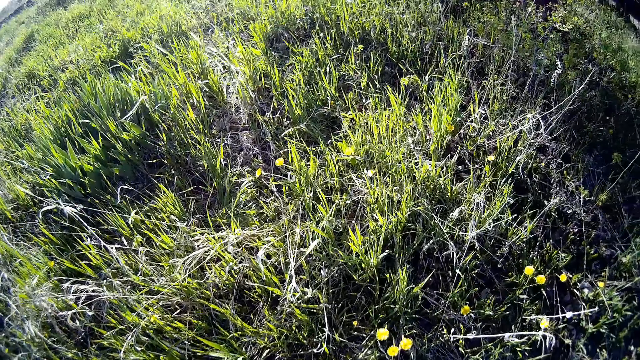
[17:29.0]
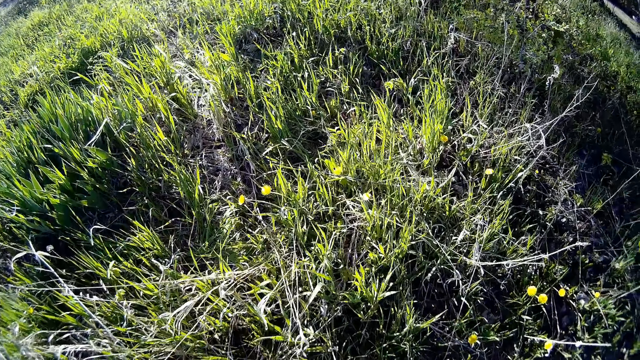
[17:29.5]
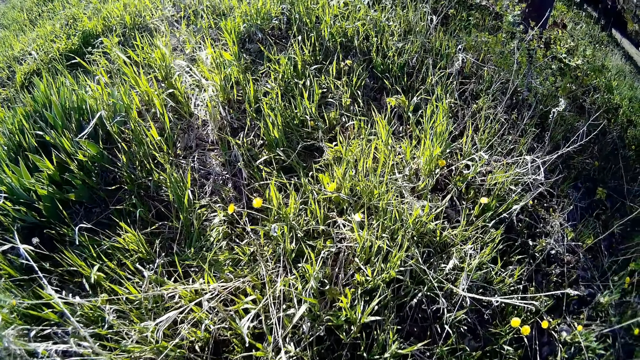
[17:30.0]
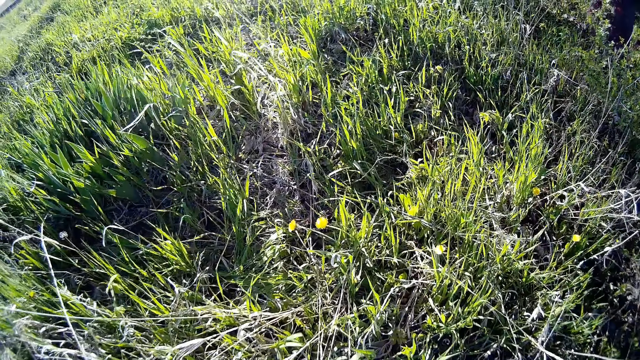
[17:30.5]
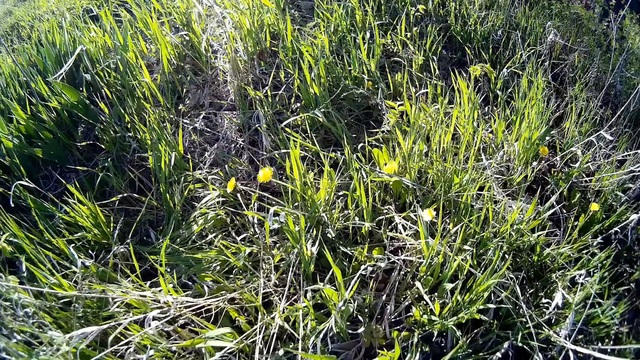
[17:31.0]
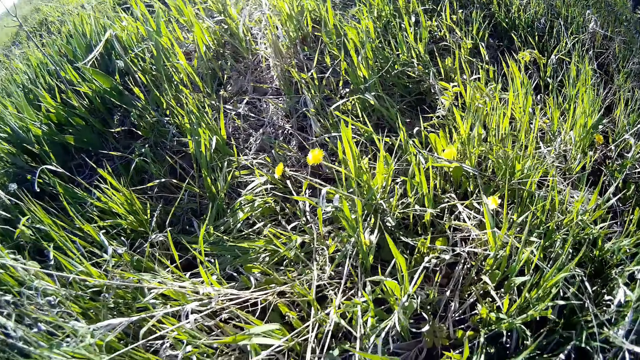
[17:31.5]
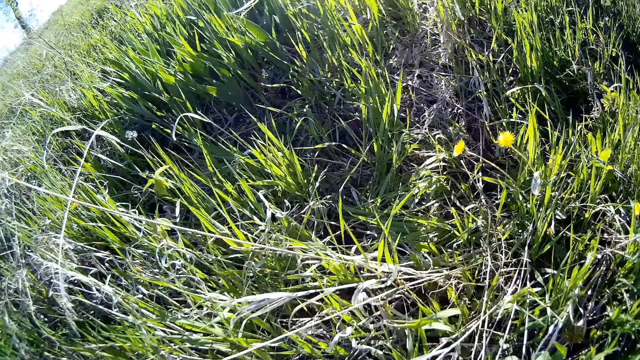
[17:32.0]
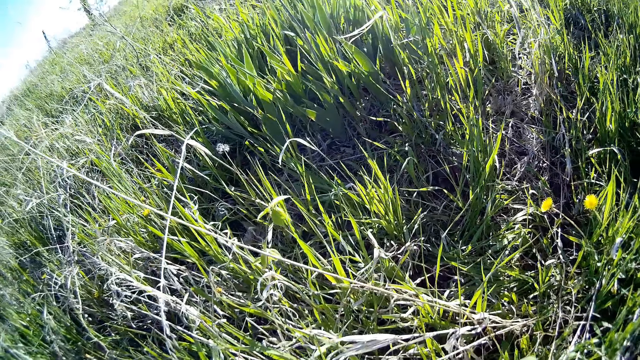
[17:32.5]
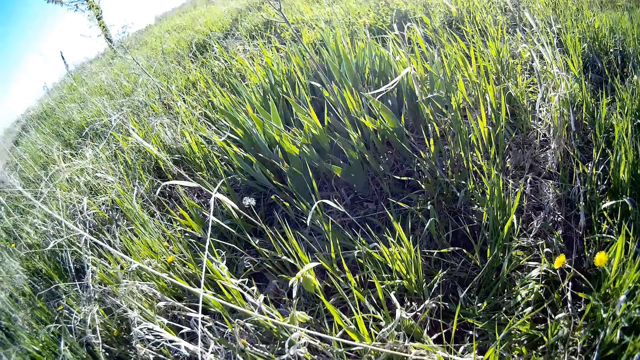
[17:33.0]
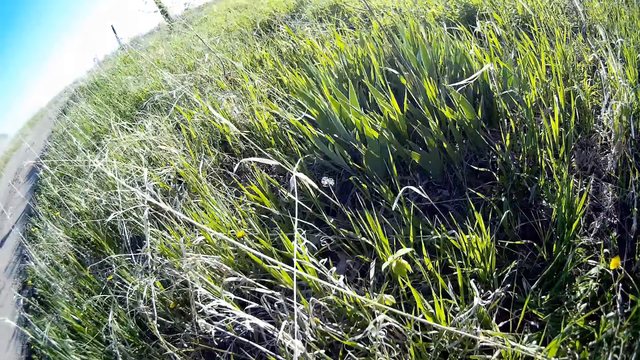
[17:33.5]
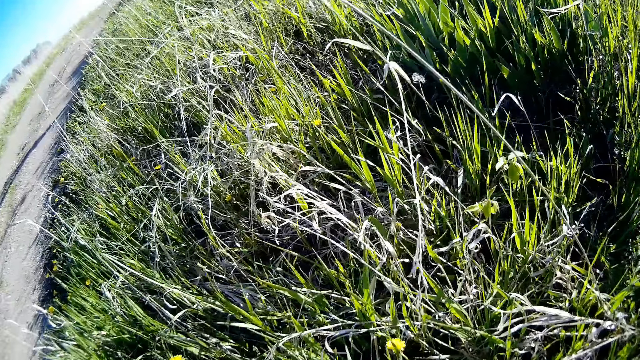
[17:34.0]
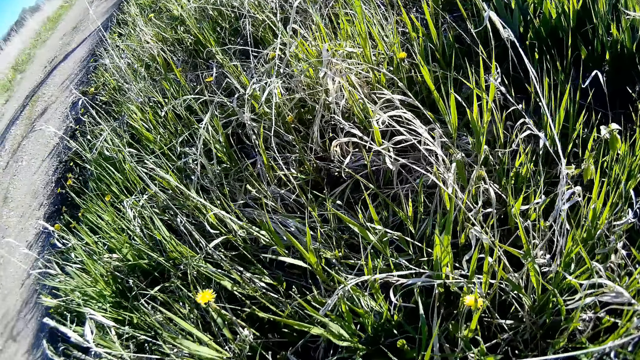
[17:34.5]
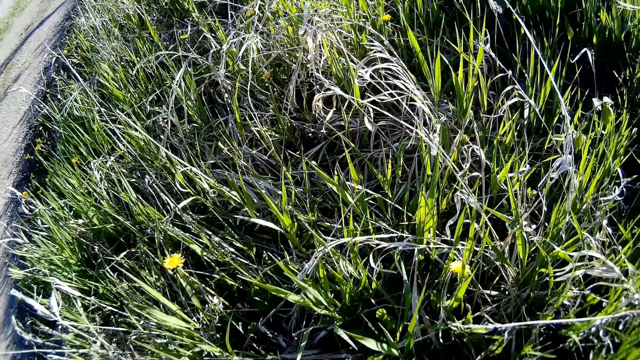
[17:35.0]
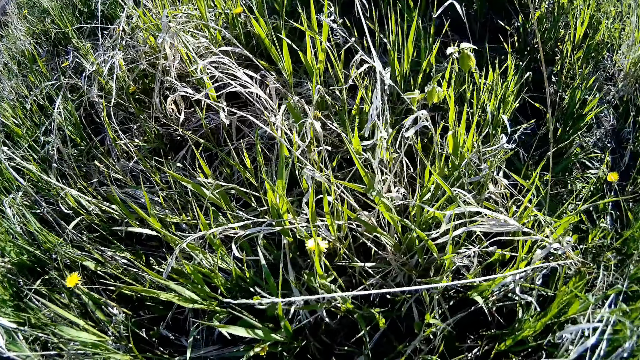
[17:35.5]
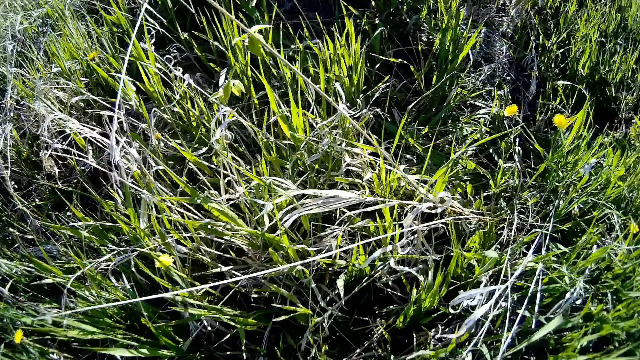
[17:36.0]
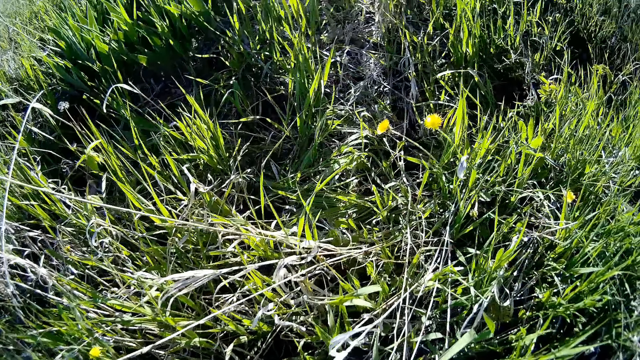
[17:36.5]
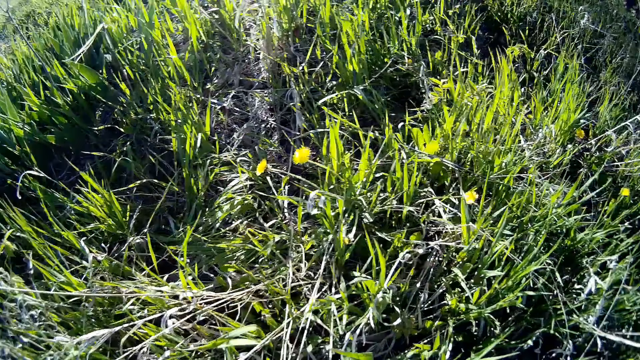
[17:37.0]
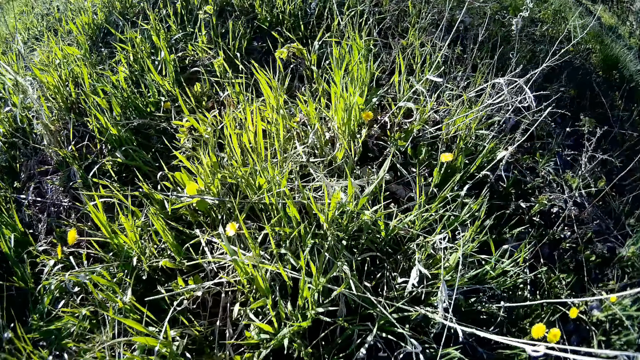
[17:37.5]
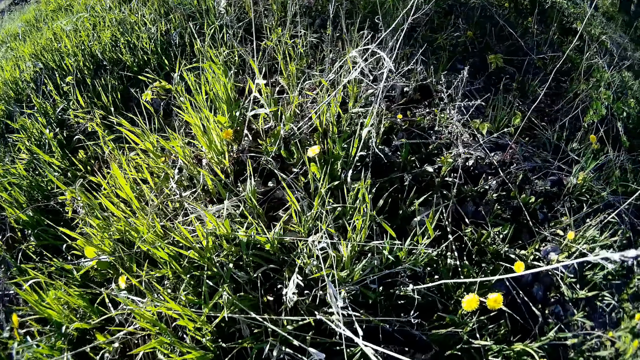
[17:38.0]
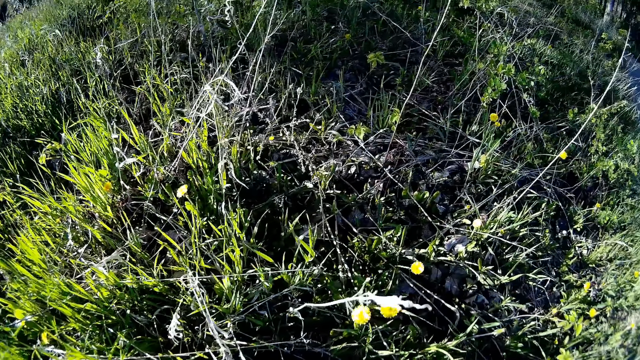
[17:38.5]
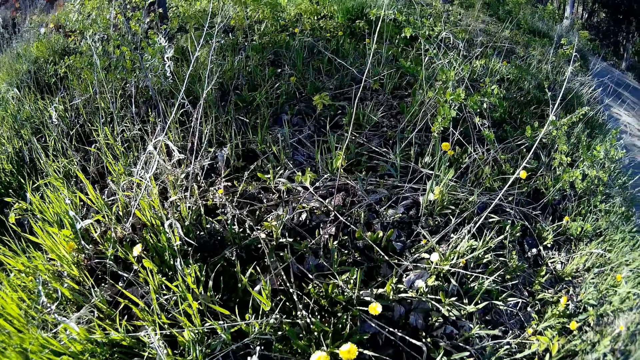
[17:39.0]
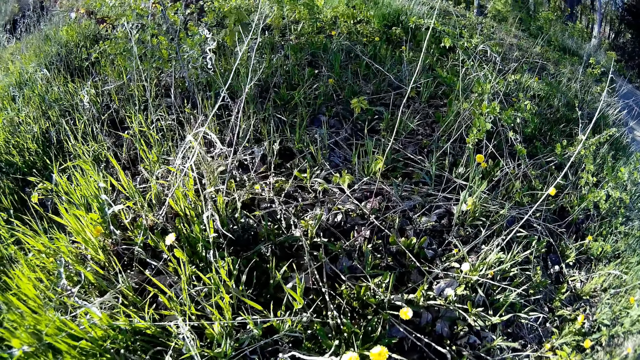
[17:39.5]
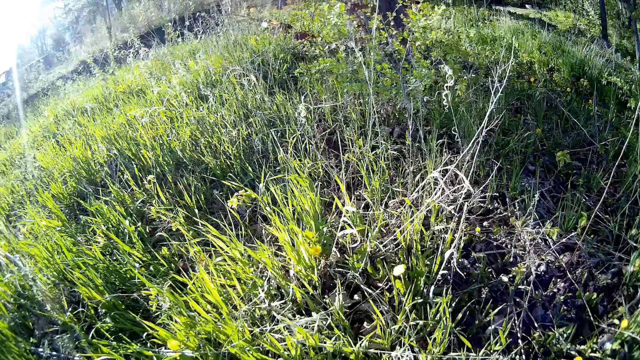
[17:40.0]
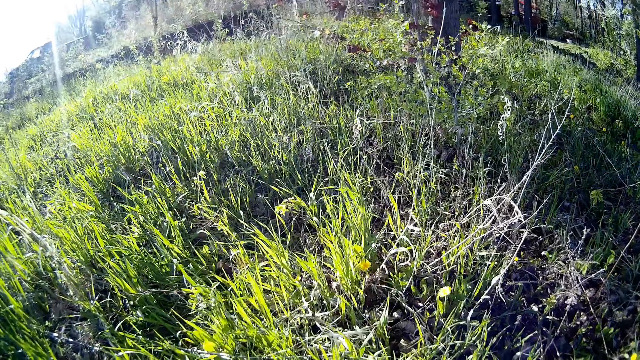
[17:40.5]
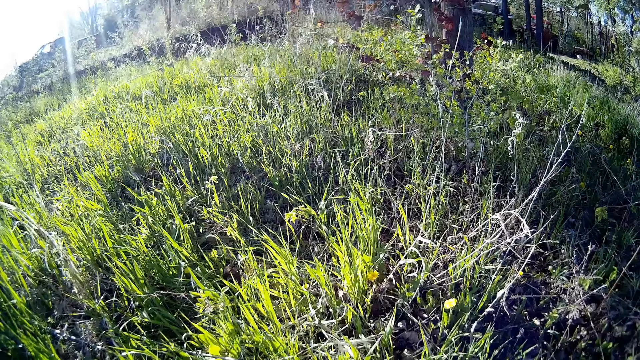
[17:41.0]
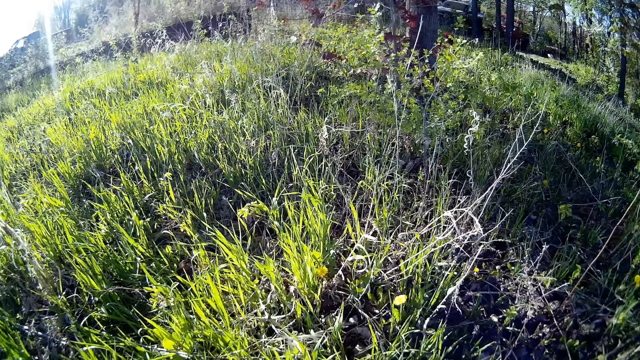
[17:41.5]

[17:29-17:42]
The camera wearer looks around.

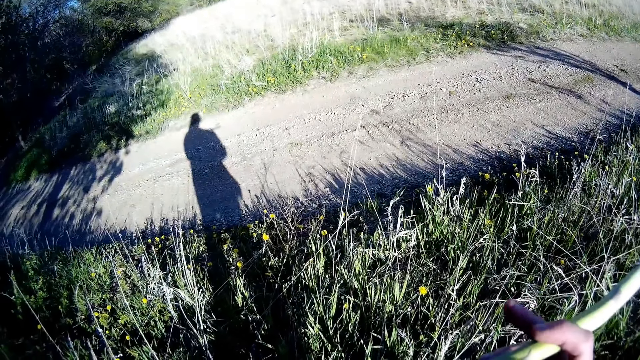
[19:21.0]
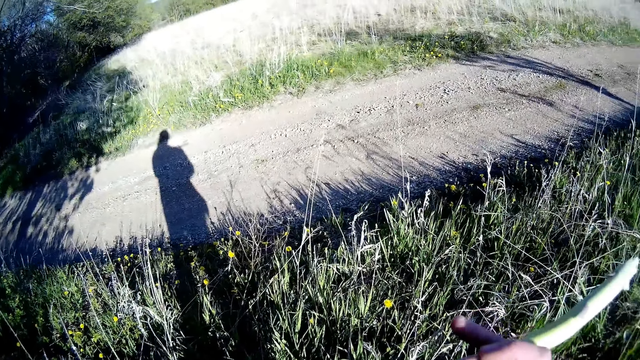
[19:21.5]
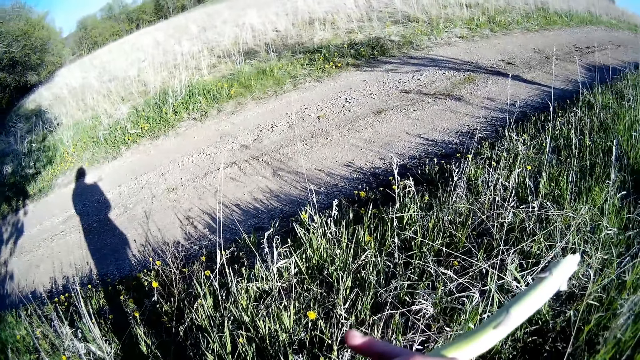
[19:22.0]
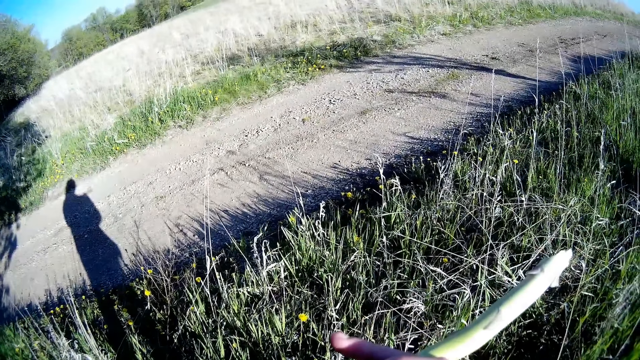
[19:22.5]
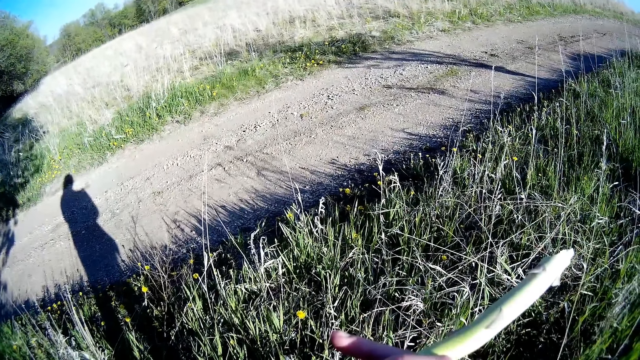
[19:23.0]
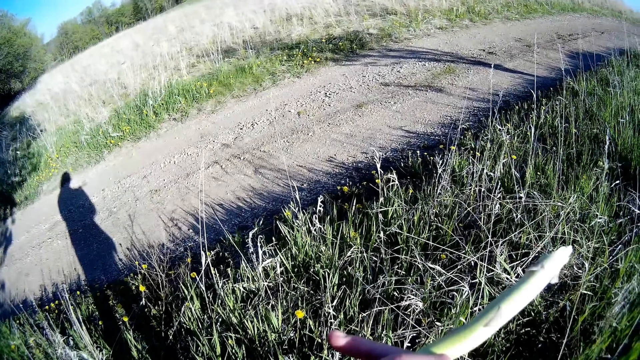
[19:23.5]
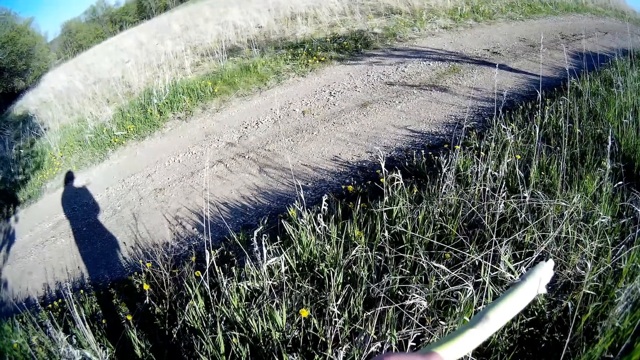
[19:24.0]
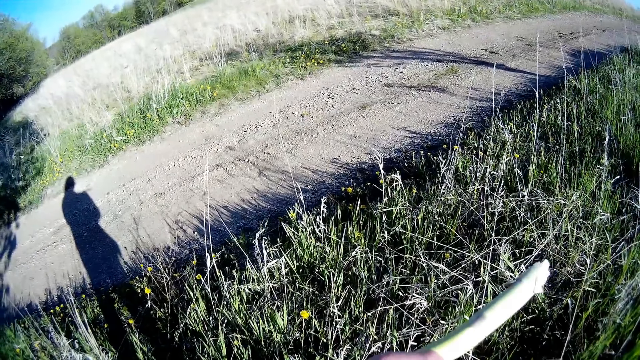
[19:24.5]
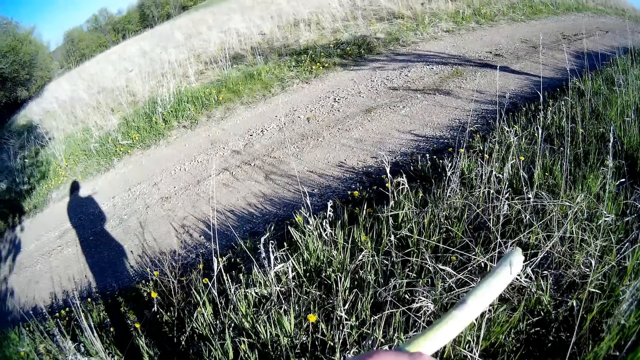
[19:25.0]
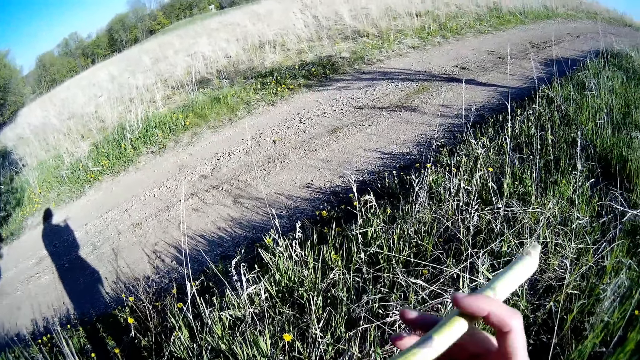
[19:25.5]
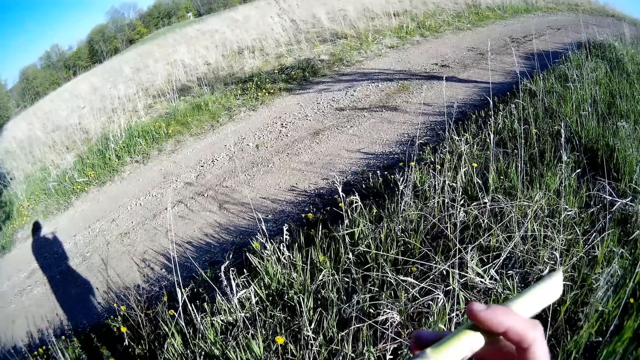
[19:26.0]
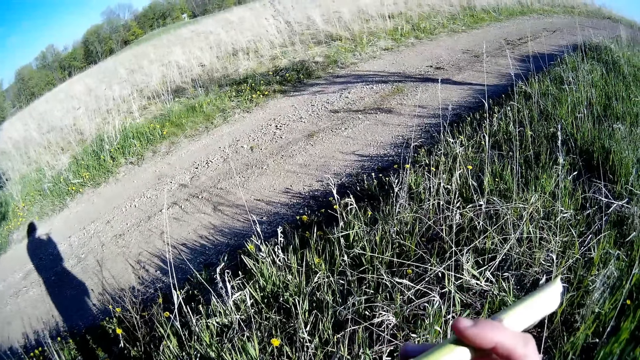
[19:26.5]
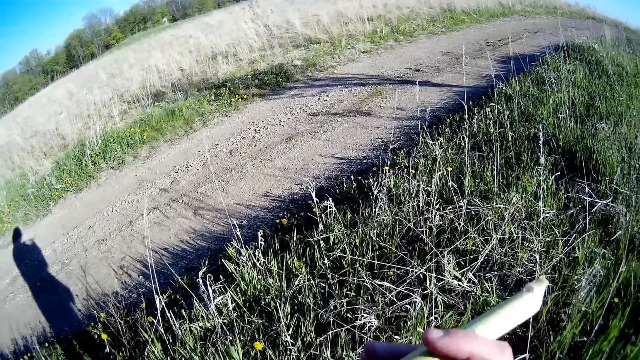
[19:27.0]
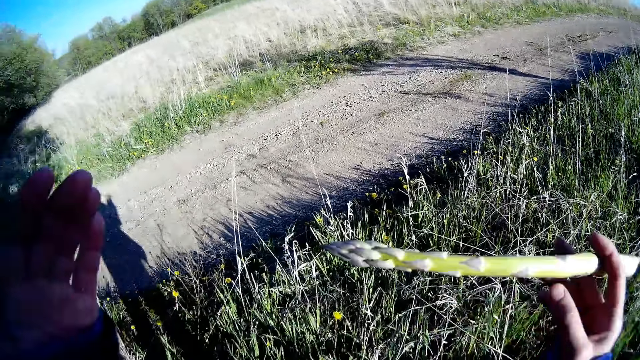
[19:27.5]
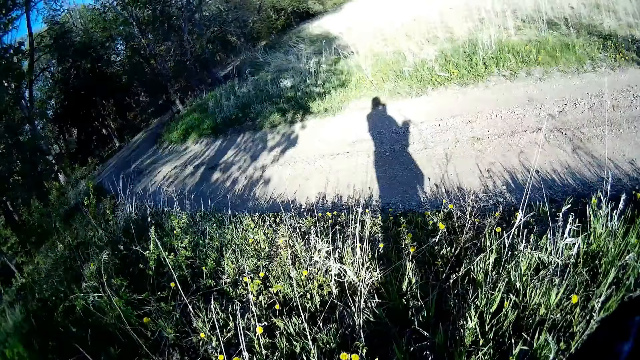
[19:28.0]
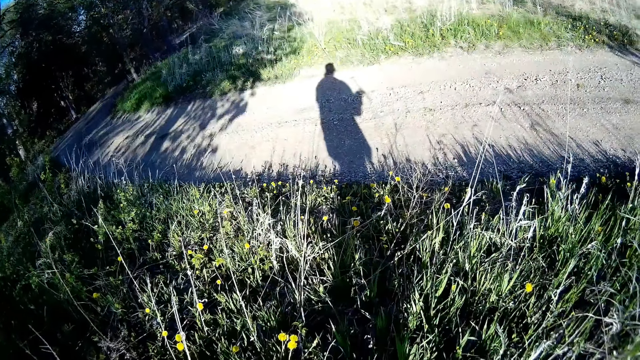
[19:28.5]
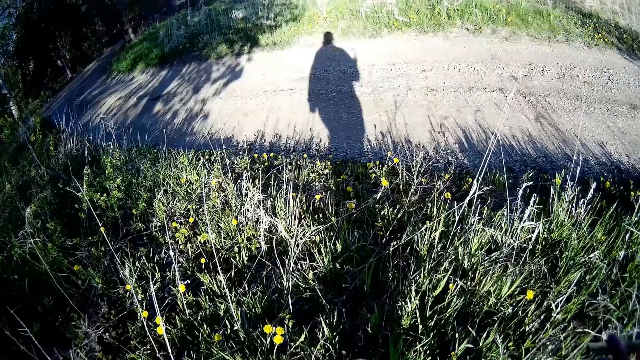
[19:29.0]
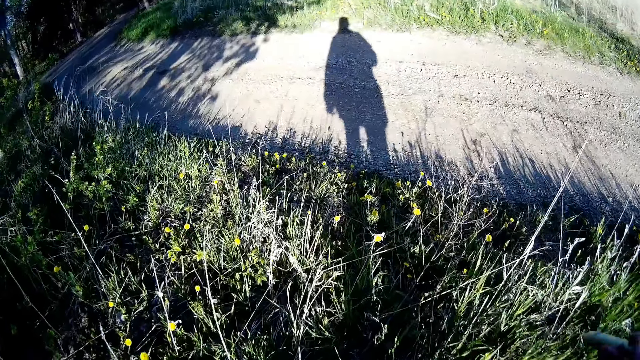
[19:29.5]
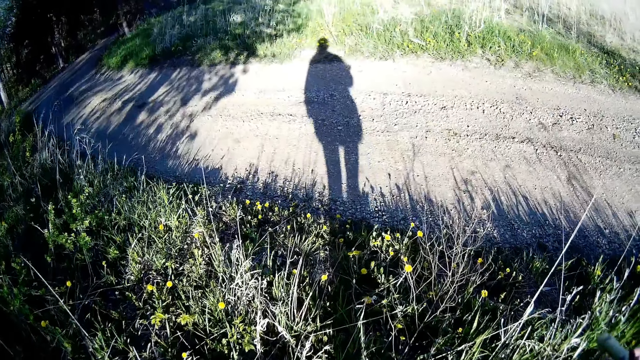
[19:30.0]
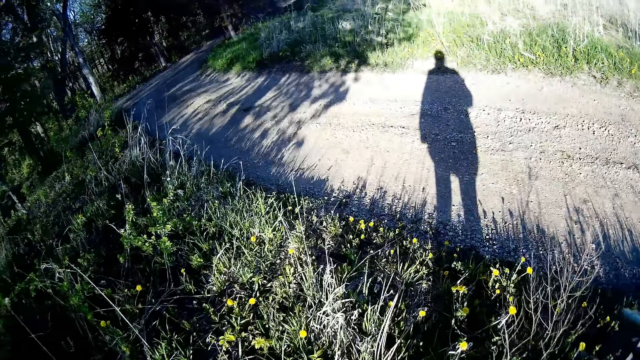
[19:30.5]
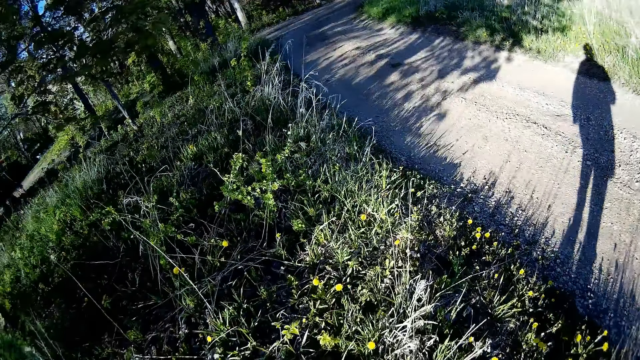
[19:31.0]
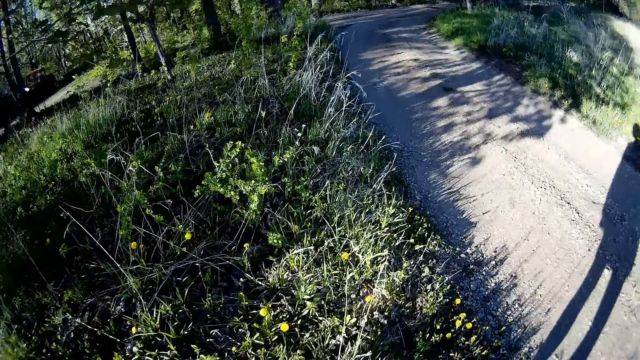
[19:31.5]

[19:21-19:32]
The camera wearer holds a stick with his right hand. He adjusts a camera with his left hand. He walks.
